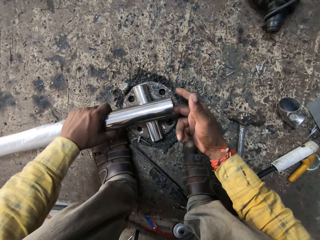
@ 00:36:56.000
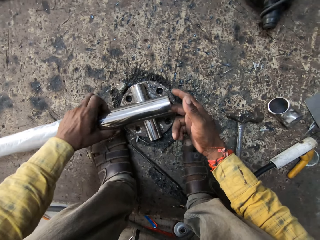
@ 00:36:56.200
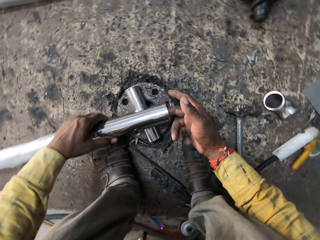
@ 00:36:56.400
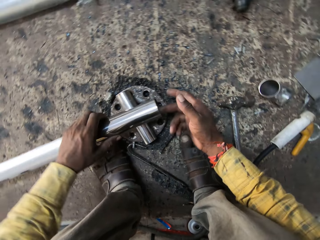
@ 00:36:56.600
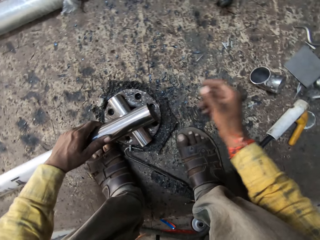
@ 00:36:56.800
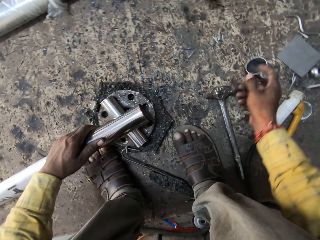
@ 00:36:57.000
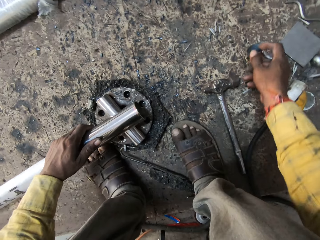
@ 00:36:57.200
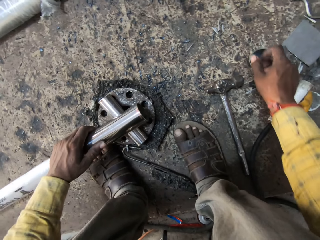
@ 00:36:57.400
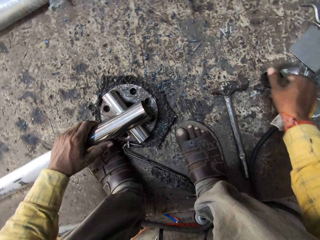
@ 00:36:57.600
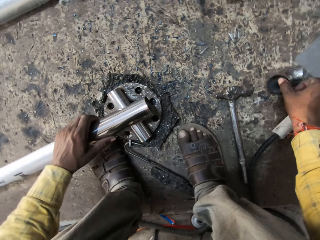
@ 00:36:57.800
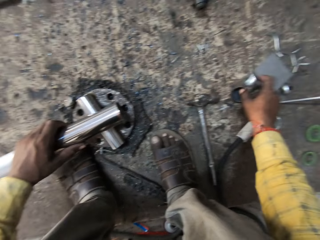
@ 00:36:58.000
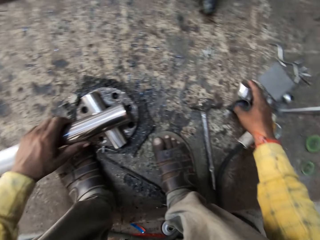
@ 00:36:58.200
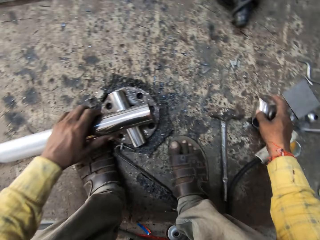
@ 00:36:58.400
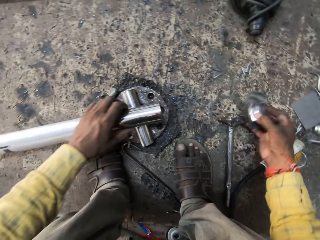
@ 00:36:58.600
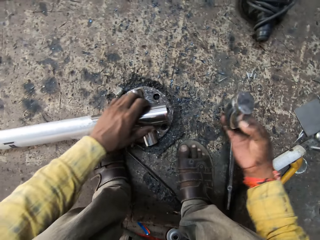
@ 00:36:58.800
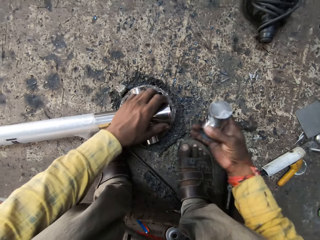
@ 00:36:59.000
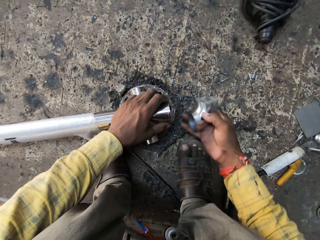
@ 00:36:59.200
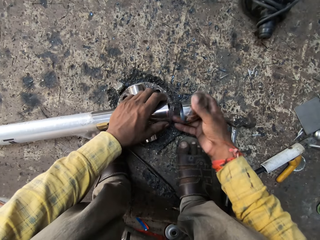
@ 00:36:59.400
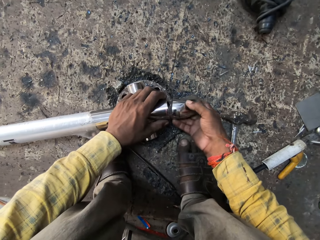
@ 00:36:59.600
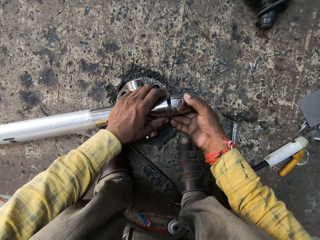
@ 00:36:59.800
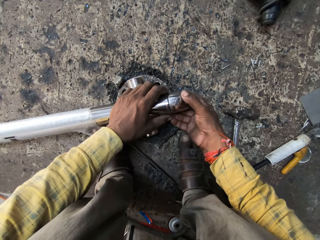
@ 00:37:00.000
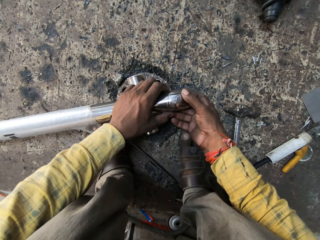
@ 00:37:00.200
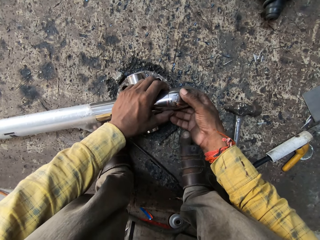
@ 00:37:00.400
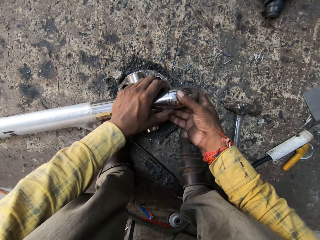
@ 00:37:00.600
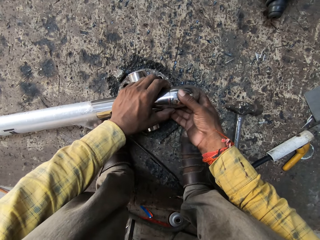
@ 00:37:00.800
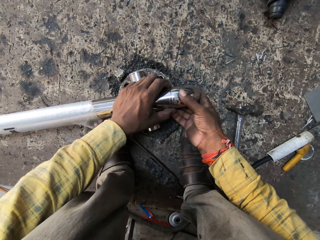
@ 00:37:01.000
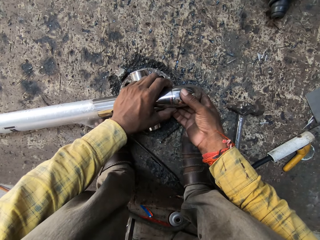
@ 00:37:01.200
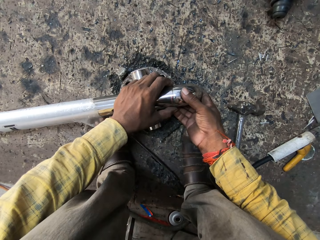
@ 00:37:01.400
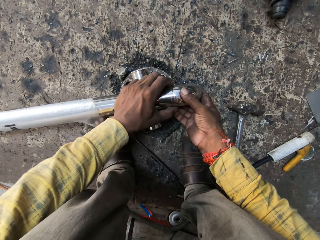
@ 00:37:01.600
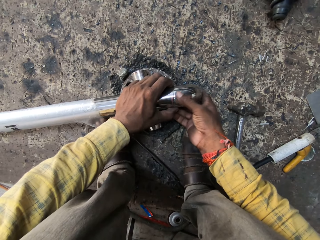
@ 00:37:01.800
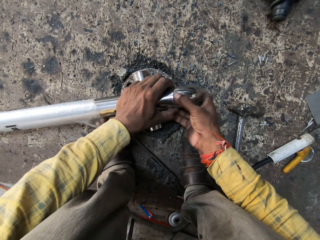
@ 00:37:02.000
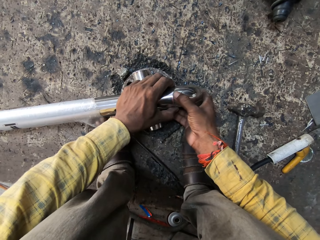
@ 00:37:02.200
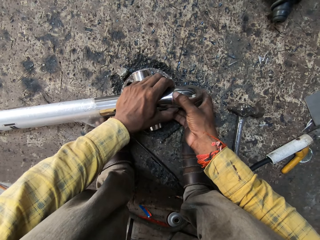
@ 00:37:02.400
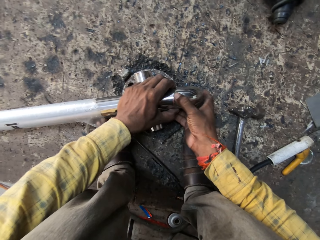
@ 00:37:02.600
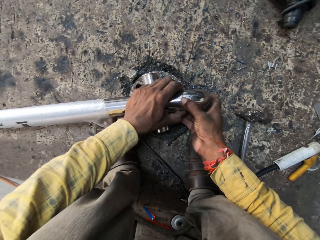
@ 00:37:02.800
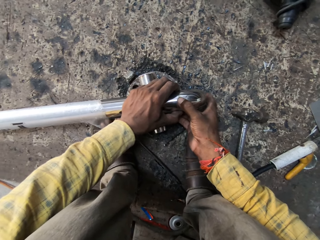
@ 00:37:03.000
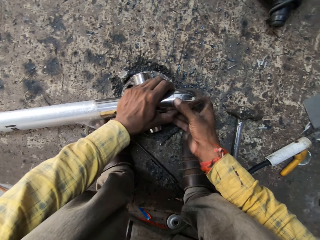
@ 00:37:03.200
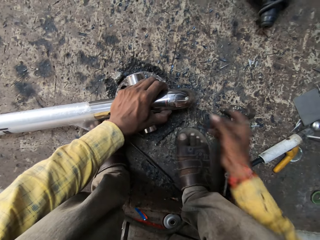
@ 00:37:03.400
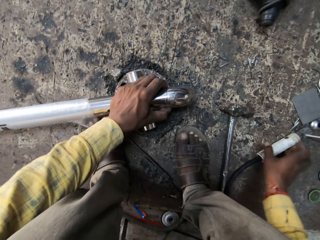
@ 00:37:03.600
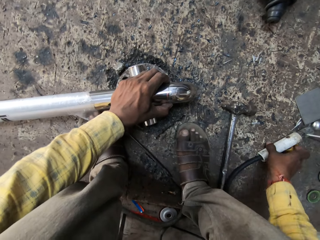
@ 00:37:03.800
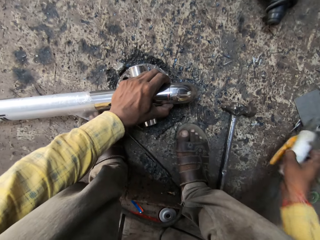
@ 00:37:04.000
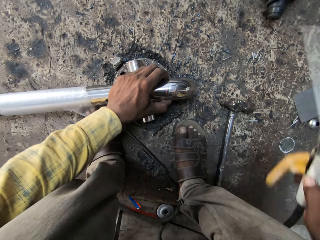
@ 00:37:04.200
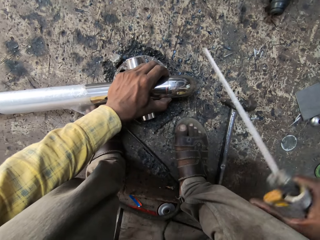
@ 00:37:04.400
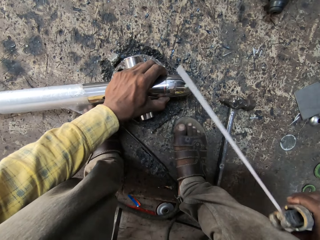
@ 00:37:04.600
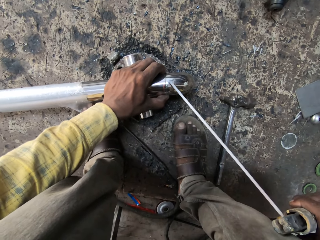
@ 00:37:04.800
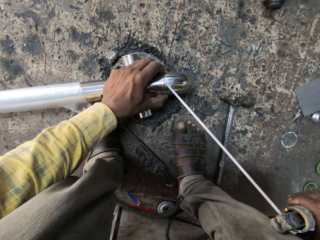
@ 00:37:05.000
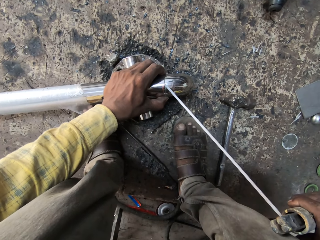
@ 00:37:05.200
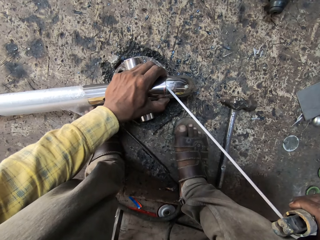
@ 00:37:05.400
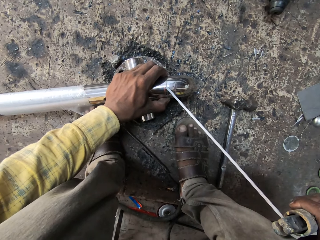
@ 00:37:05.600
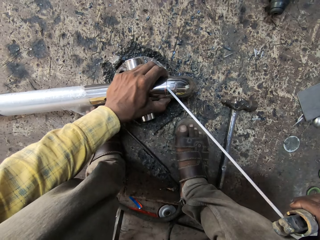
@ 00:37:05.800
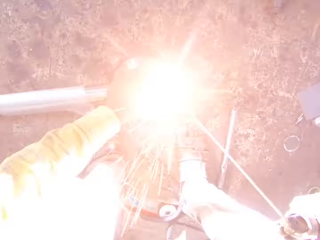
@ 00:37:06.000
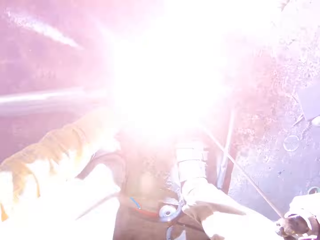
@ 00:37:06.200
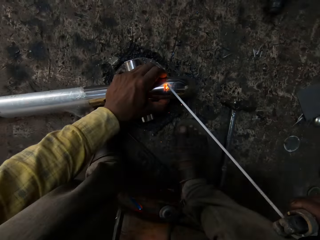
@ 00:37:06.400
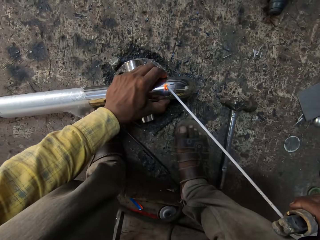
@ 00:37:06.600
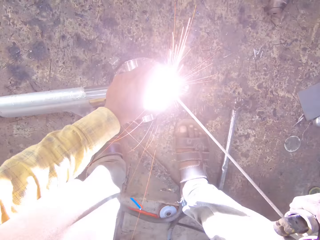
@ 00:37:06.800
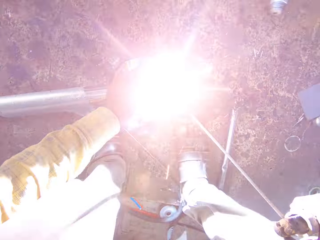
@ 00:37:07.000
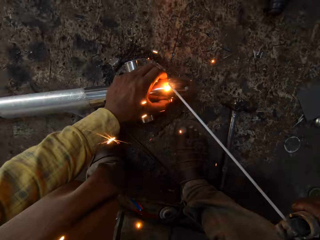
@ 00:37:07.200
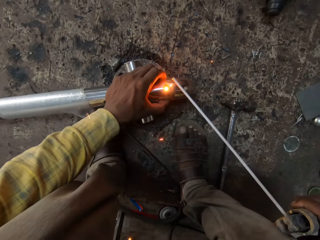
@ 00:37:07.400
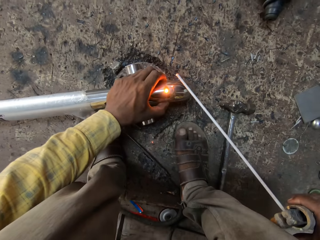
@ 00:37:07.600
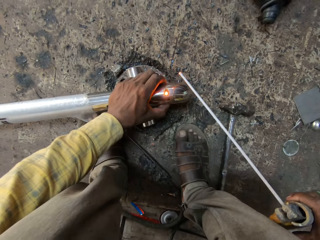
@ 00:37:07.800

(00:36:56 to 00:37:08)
The camera wearer puts his finger inside the metal rod. He picks up the metal from the workbench. He fixes the metal to the metal pipe. He holds the metals together. He picks up the stick welder holder from the workbench. He welds the metal rod with a welding machine.

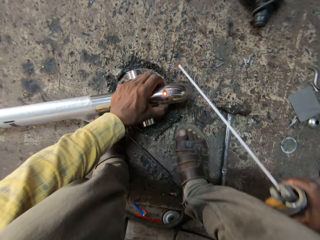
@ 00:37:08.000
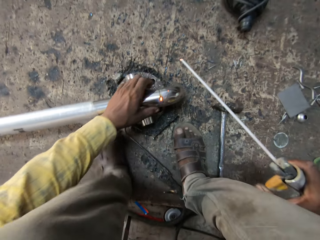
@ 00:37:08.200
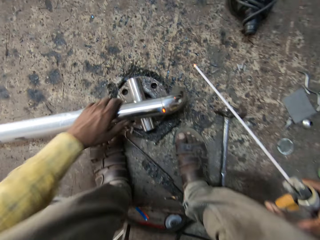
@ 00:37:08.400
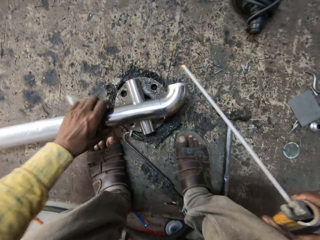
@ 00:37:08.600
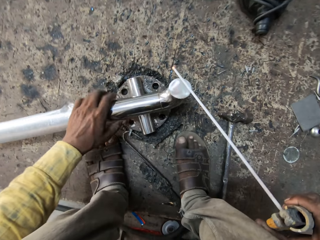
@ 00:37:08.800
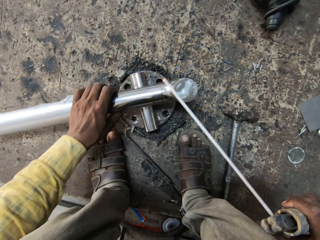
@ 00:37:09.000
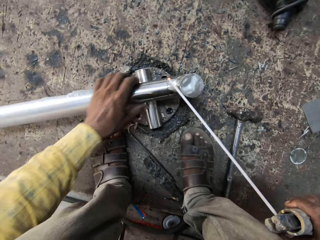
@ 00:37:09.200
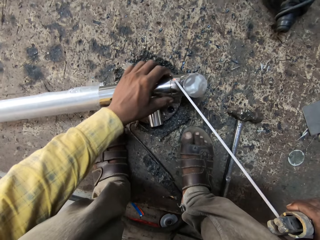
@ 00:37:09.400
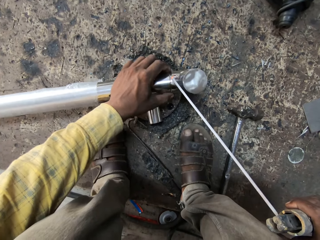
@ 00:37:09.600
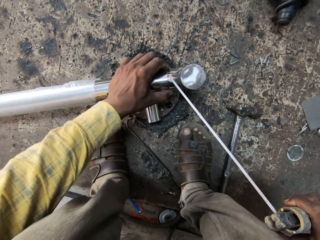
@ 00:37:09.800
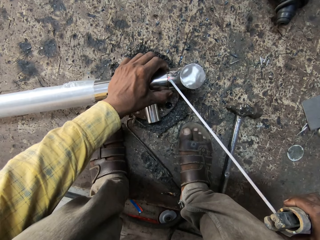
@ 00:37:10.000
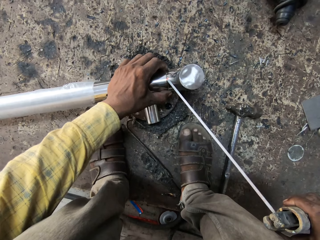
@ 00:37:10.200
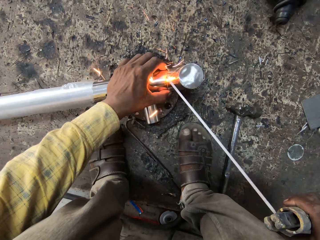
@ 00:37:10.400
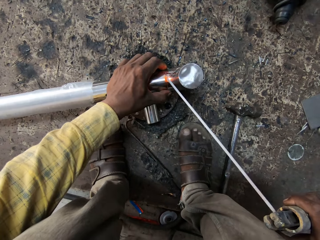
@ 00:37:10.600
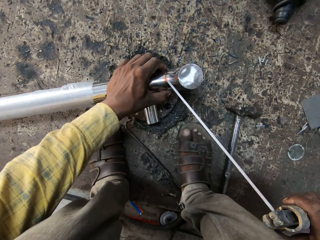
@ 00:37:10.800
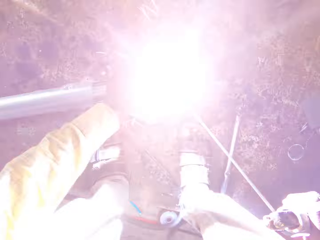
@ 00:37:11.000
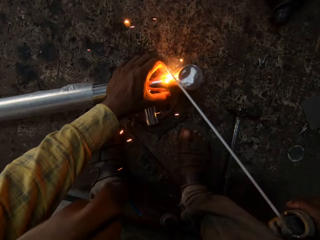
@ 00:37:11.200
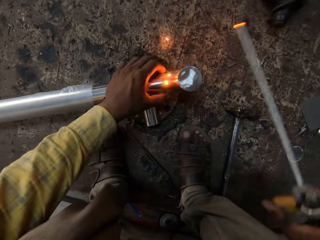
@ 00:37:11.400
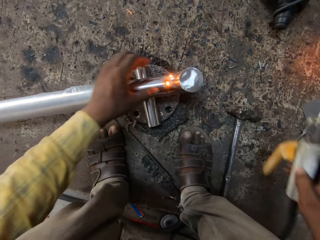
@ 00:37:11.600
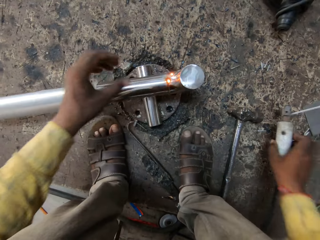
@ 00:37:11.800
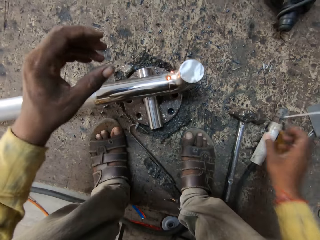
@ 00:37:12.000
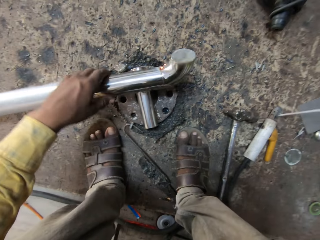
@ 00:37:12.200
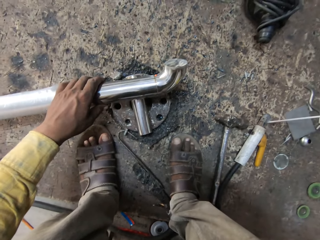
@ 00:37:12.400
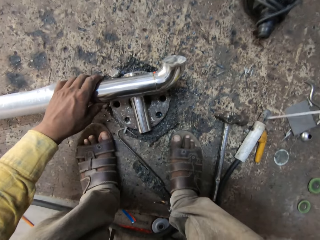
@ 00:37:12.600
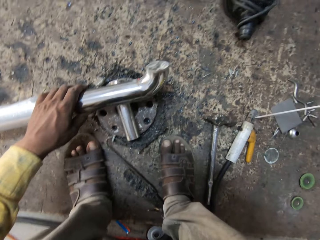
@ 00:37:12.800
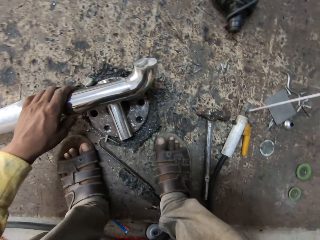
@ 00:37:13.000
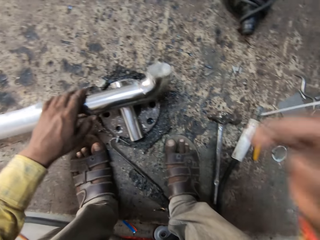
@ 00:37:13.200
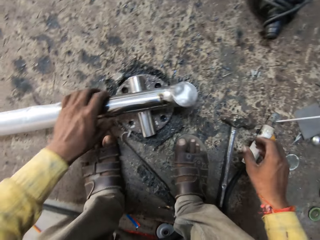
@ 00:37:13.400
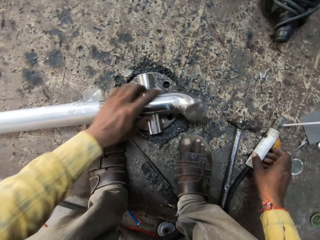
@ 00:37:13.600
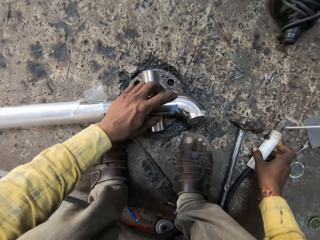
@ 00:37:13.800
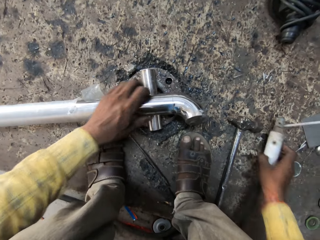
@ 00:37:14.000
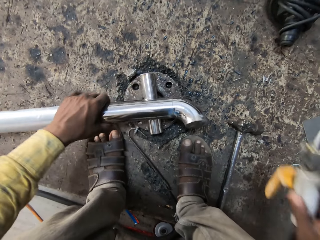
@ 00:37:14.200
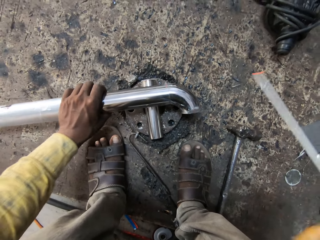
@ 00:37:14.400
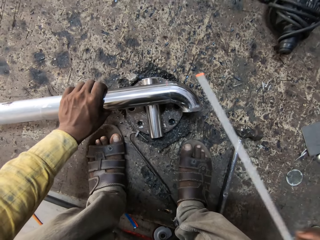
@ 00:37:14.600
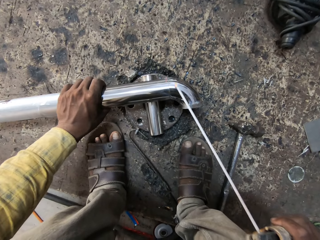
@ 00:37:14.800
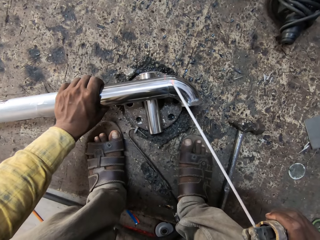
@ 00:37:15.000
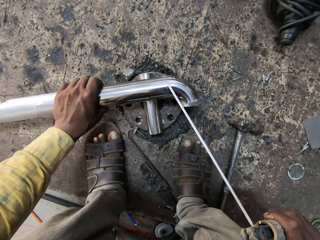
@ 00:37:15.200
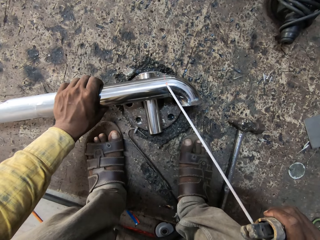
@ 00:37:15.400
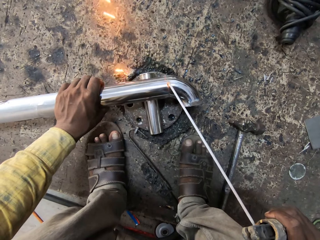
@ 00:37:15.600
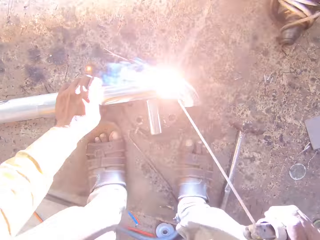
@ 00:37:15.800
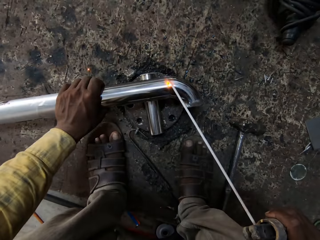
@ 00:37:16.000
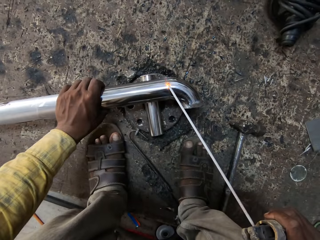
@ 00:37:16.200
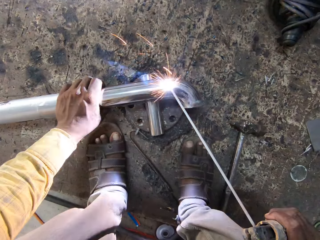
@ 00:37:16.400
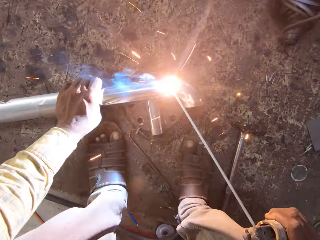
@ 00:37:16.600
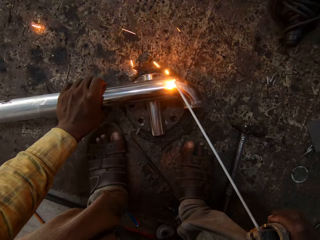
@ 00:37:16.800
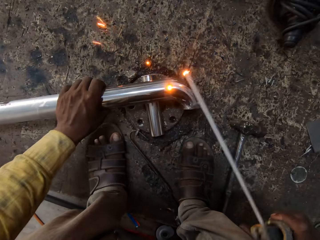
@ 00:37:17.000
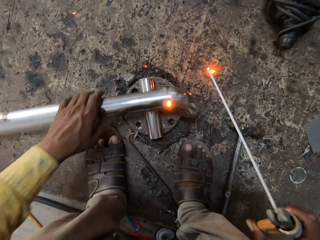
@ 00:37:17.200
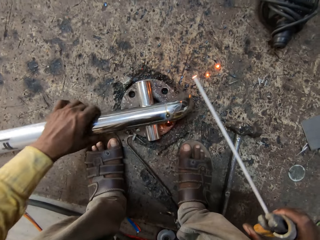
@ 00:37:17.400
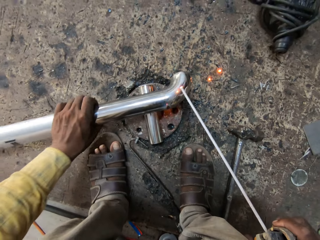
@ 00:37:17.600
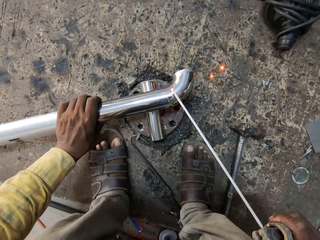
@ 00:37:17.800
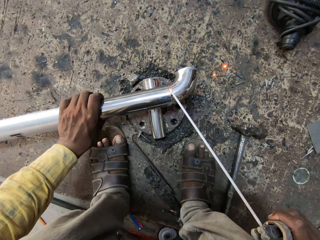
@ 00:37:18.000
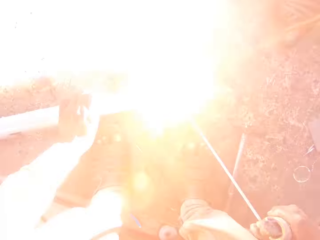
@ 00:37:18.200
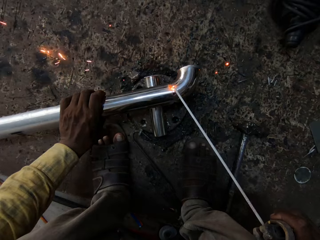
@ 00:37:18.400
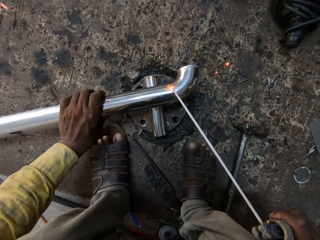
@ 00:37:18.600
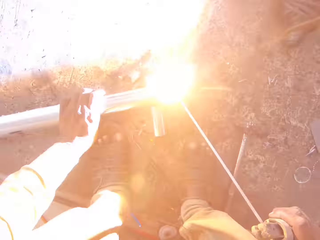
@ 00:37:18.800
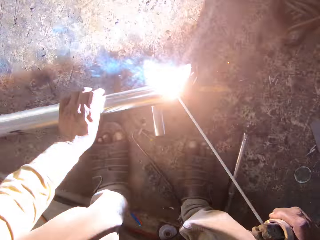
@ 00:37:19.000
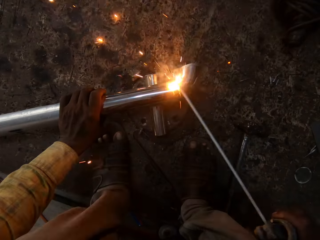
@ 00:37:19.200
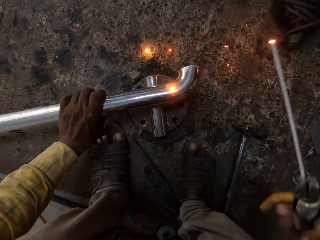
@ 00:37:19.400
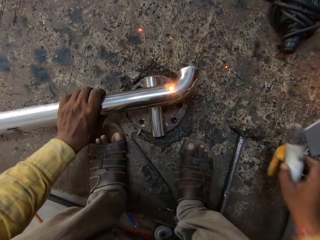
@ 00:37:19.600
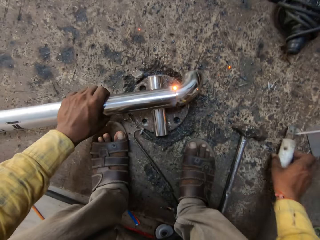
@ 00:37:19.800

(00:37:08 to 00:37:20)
The camera wearer moves the metal down. They weld the metal with the soldering iron. They put the stick welder holder on the workbench. They move the right hand up. They move the metal down. They pick up the stick welder holder from the workbench. They weld the metal rod with a welding machine. They turn the metal down. They weld the metal with the soldering iron.
